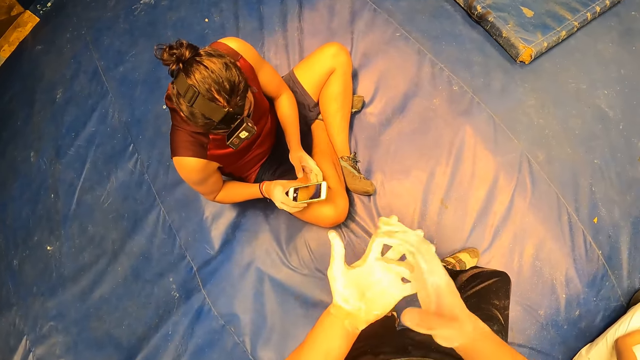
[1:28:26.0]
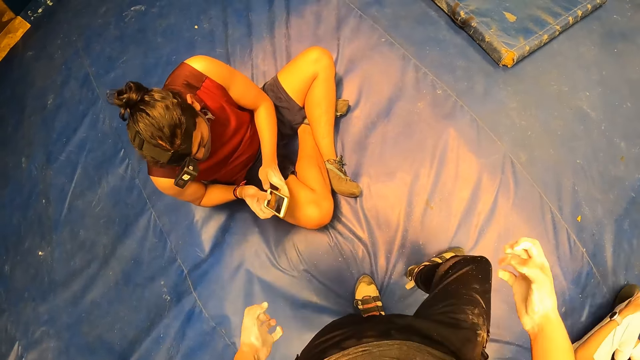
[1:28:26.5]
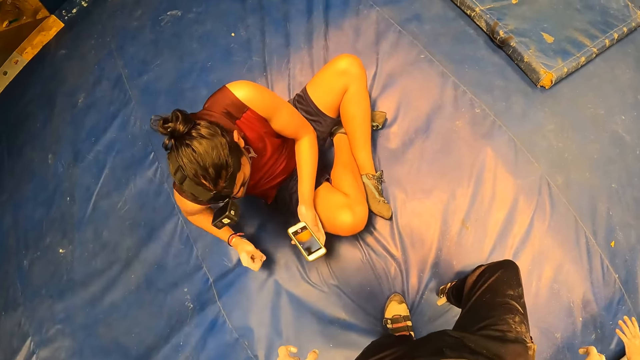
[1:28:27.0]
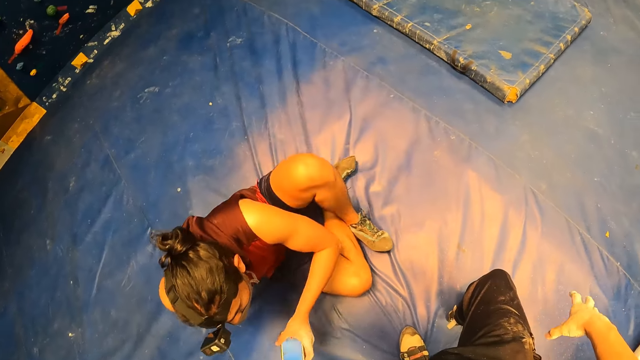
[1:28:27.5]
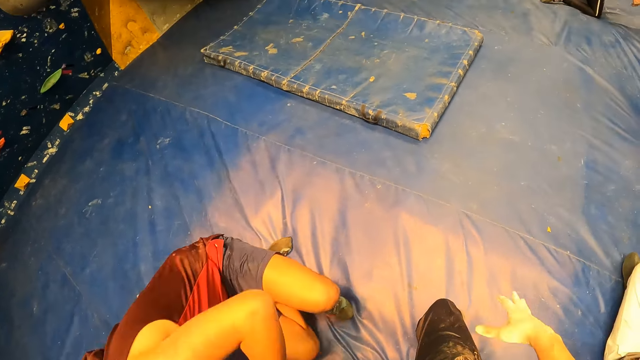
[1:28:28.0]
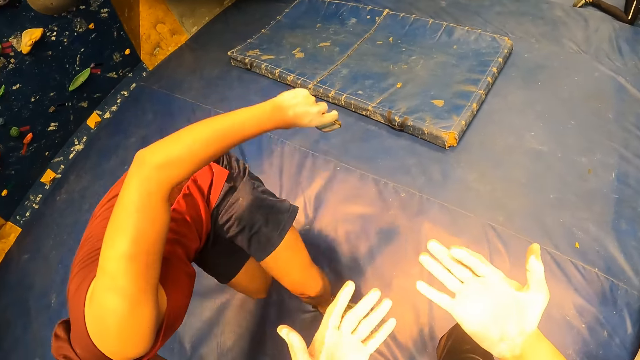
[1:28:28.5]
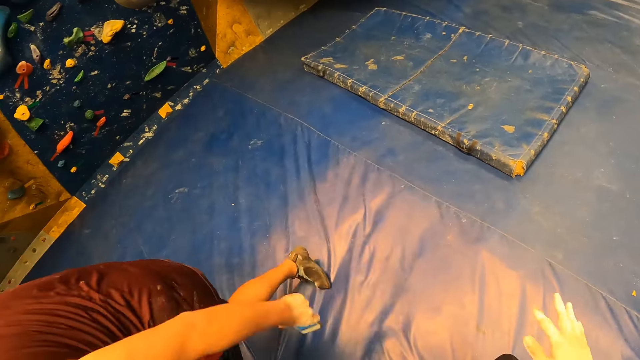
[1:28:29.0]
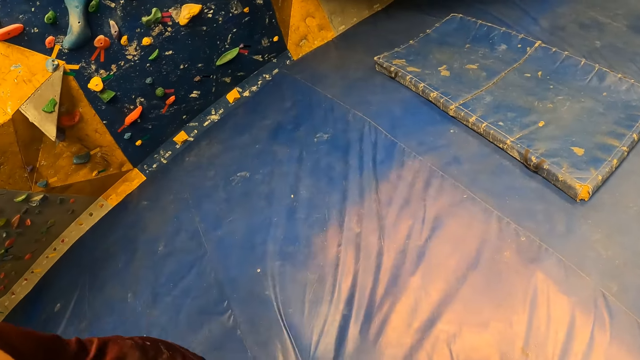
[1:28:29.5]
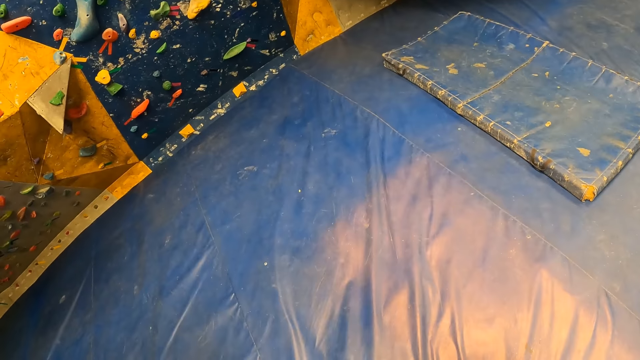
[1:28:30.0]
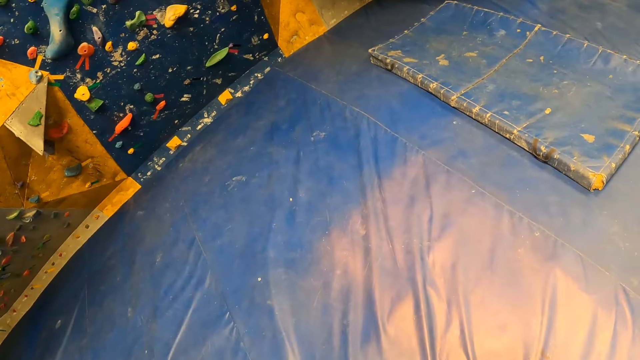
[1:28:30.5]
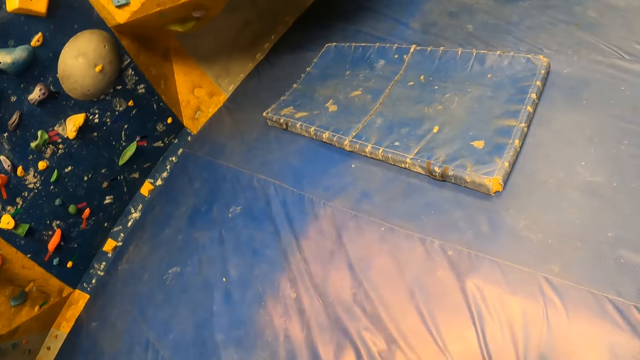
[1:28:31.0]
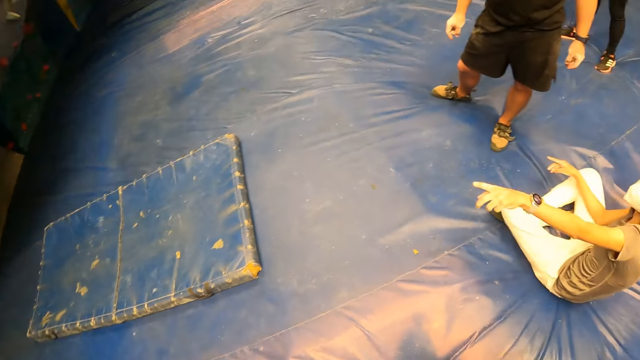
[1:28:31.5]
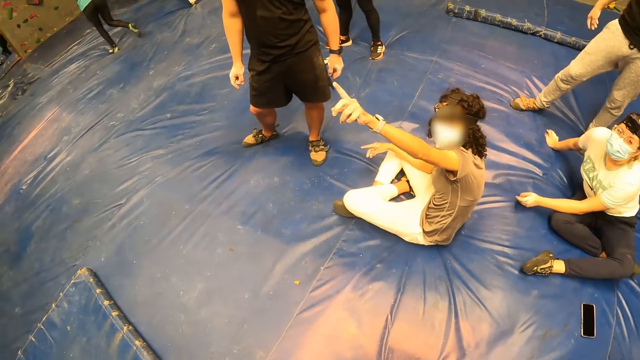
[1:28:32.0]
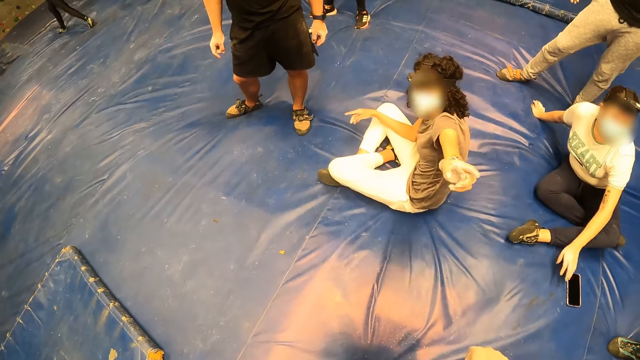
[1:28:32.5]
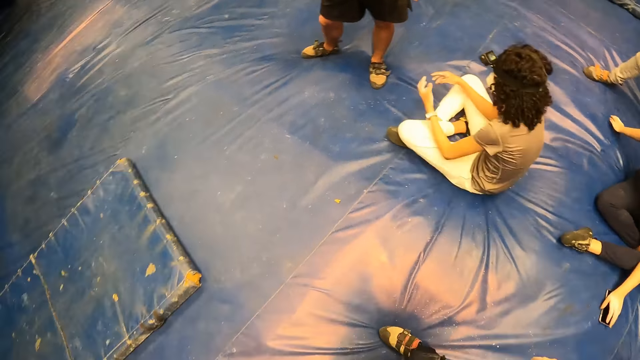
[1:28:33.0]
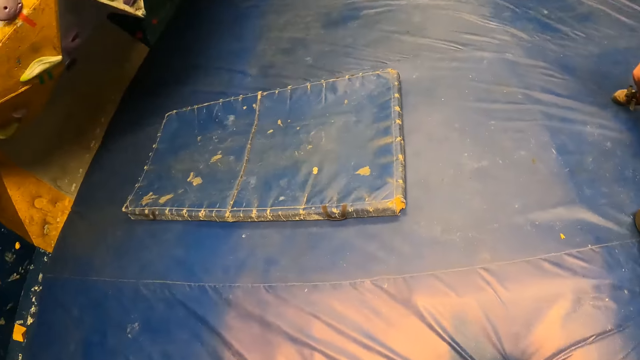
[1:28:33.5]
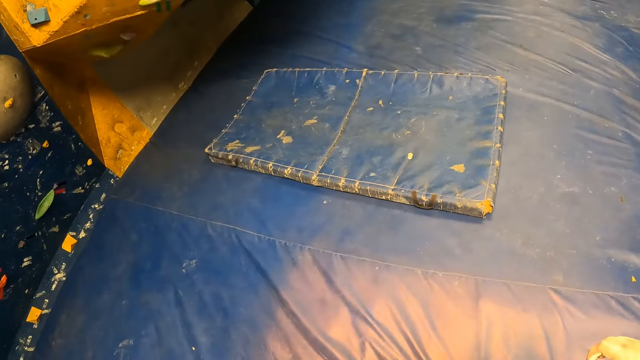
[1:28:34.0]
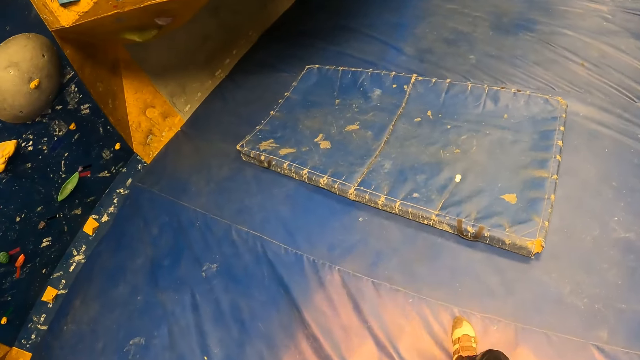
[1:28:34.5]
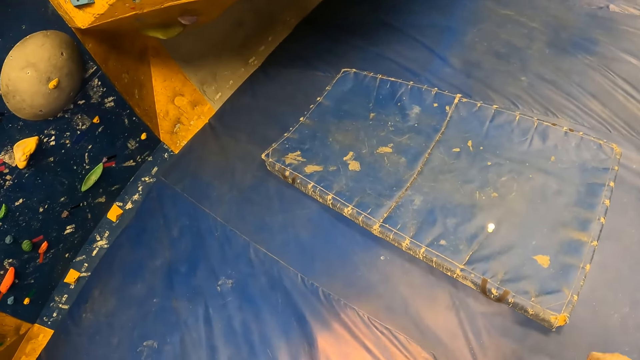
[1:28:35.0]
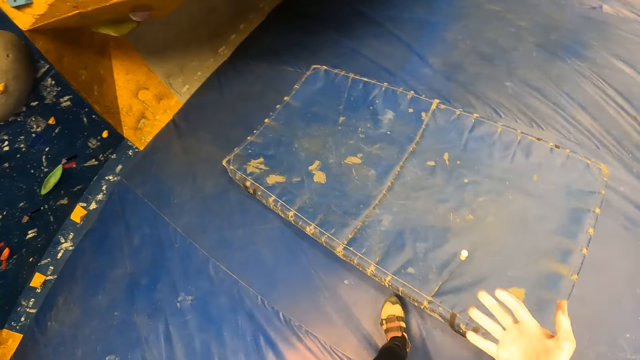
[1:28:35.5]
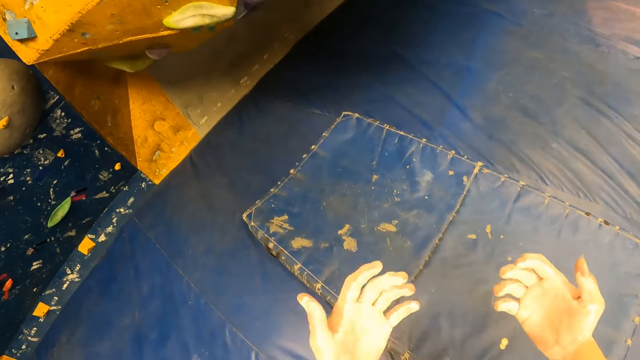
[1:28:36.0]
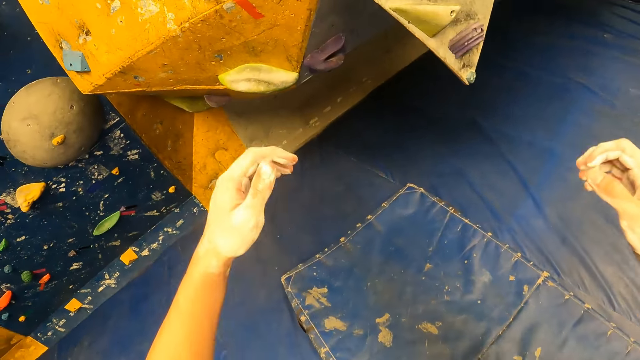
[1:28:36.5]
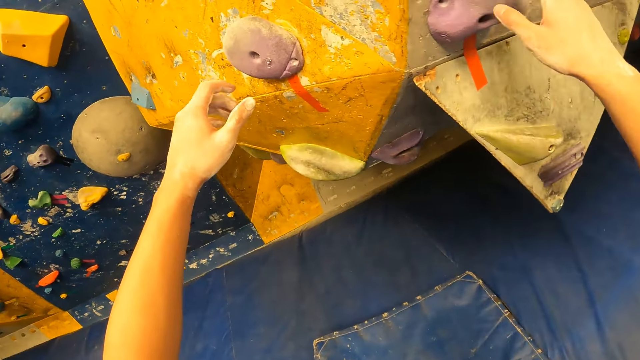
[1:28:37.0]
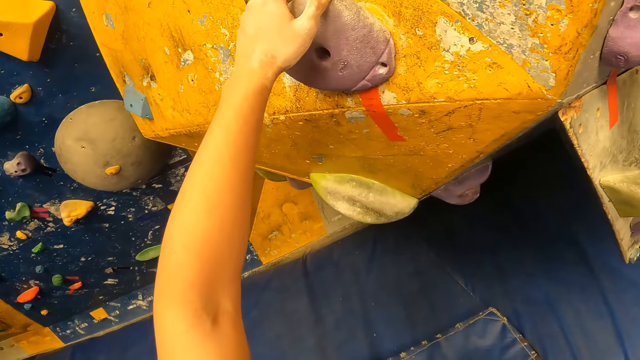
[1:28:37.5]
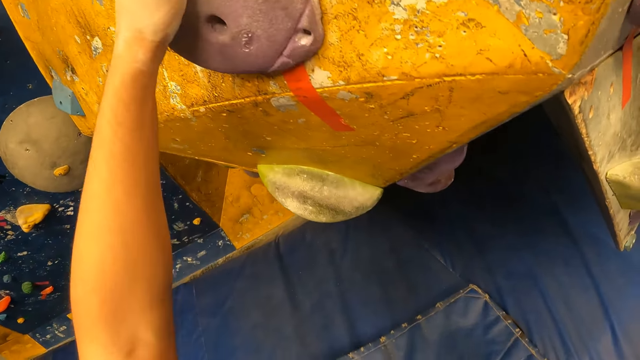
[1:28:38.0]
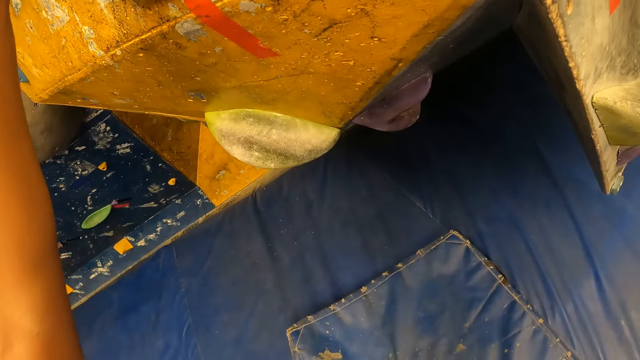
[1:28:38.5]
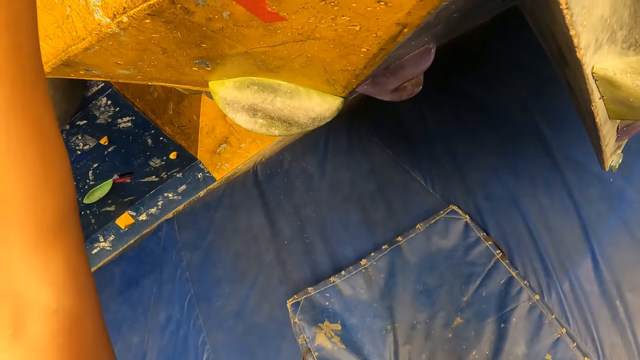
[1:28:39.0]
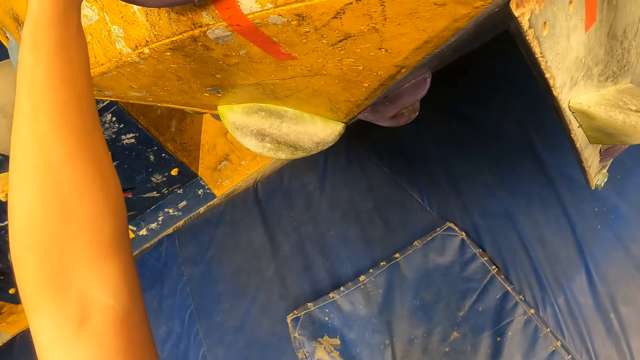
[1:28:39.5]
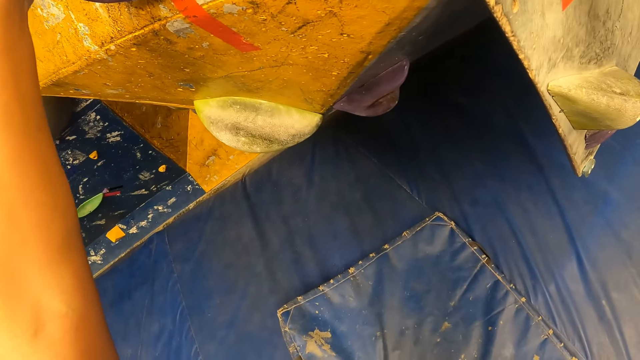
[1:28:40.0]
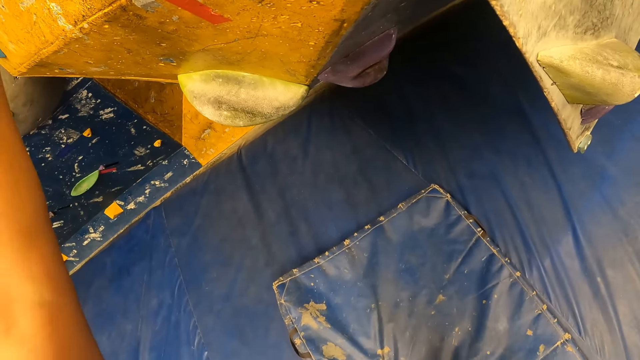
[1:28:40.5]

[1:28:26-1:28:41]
The man stands up from the mat foam with the phone on his left hand. The camera wearer turns right. The man converses with the camera wearer. The camera wearer turns left. He walks towards the bouldering wall. He steps on the crash mat and grabs onto the climbing holds. He places his hands on the bouldering wall.

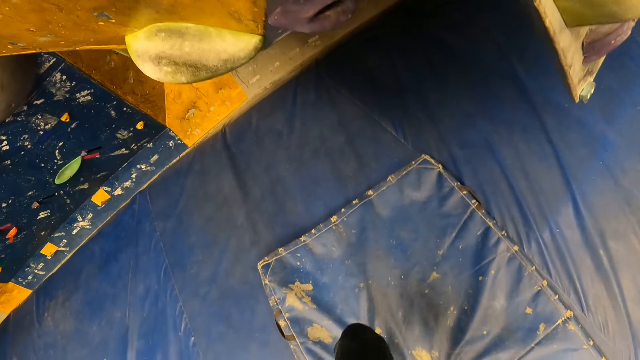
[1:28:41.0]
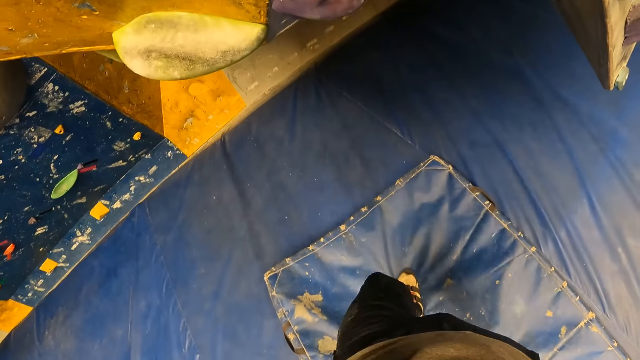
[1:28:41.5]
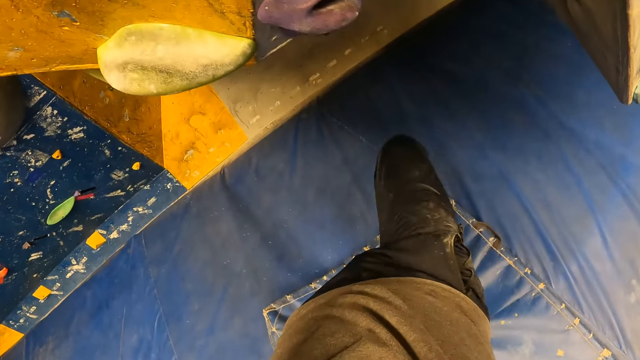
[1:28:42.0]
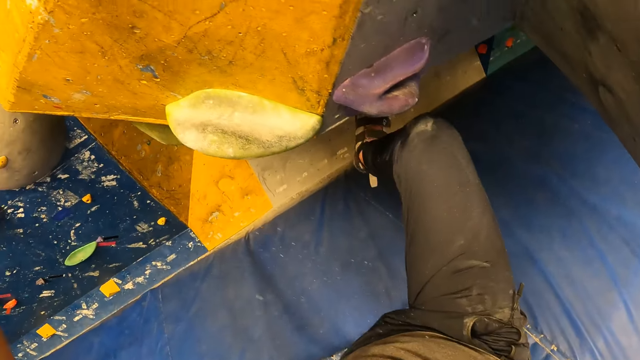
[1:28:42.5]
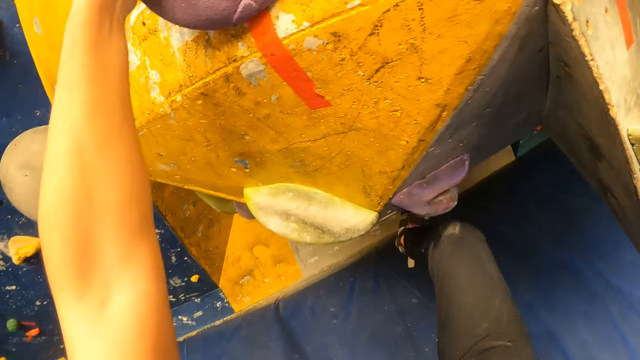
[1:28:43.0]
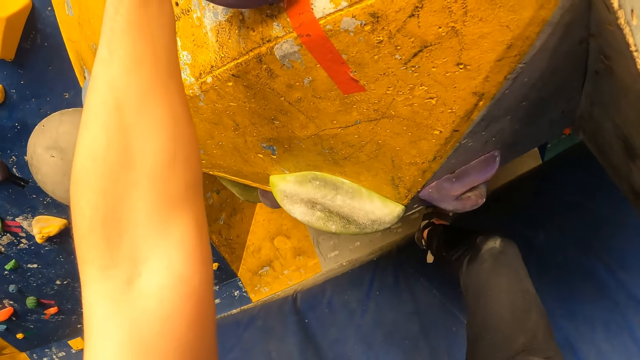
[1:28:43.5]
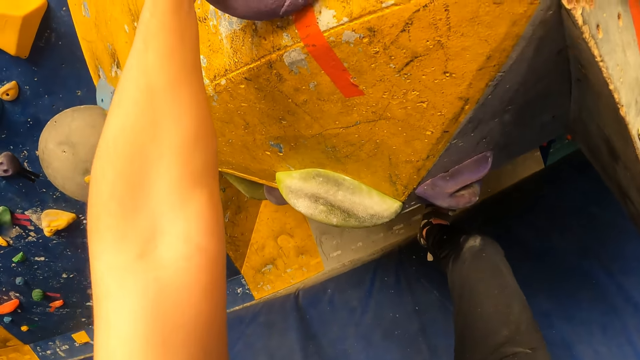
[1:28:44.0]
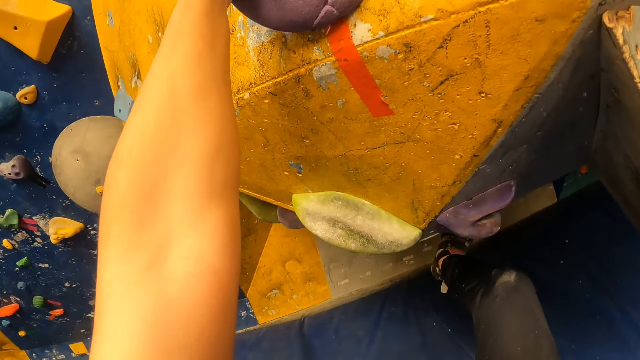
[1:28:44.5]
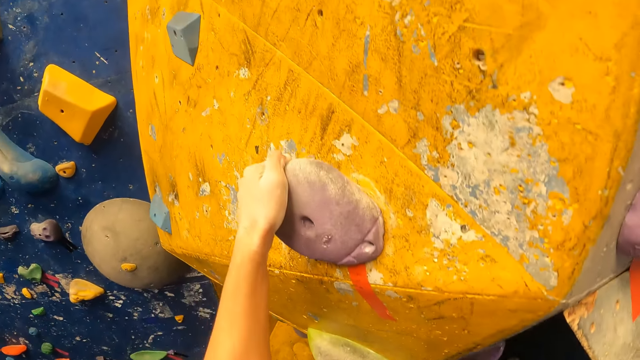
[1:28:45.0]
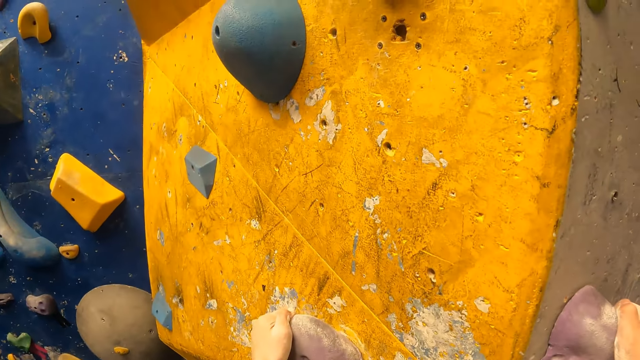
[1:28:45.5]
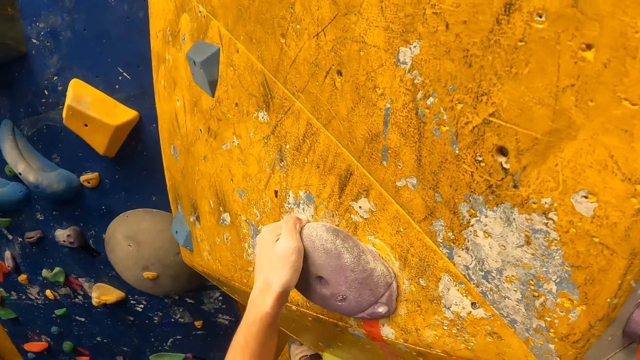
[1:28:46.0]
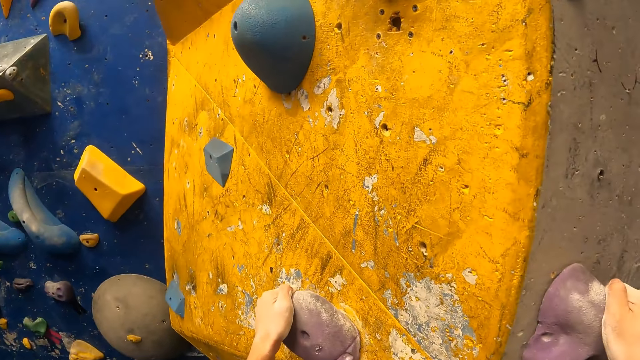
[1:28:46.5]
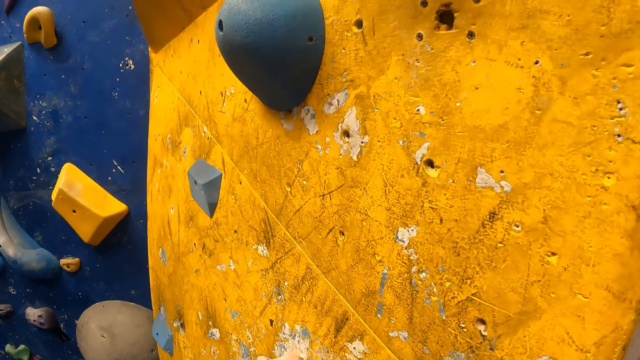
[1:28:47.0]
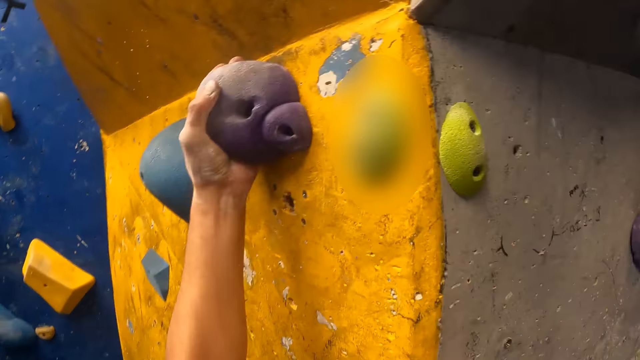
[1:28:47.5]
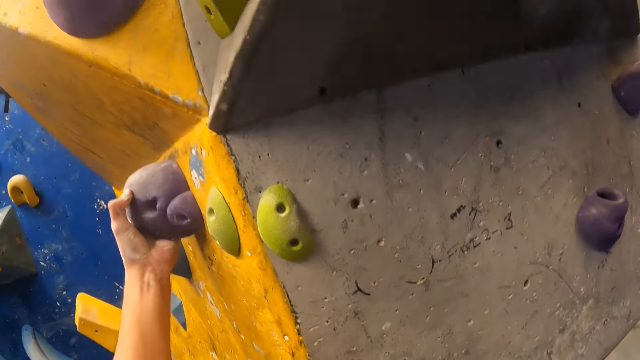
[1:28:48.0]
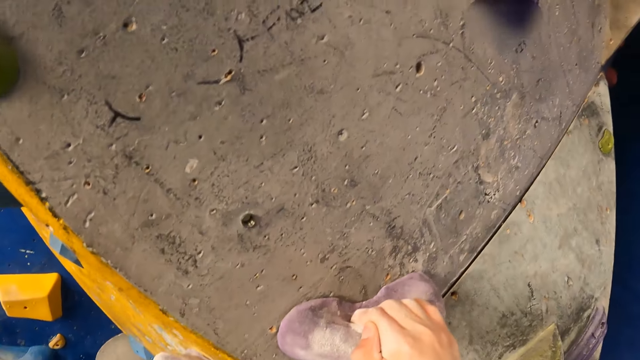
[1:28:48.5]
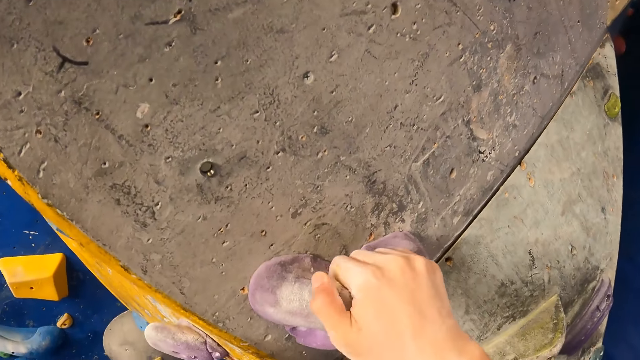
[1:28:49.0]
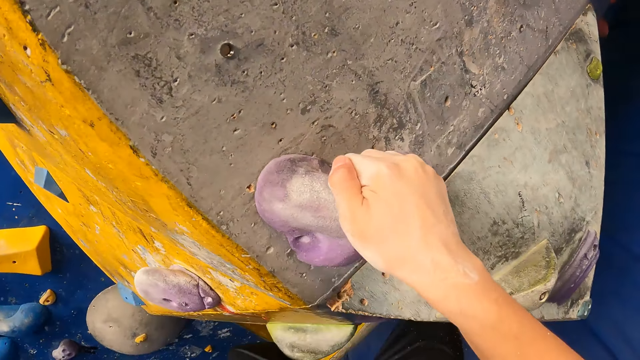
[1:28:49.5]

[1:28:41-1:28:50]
The camera wearer places his right leg on the bouldering wall. He grabs a climbing hold. He climbs the bouldering wall with his hands.
